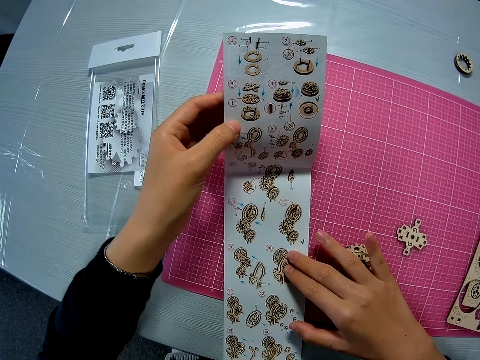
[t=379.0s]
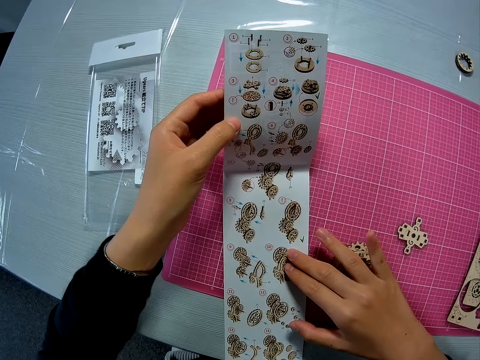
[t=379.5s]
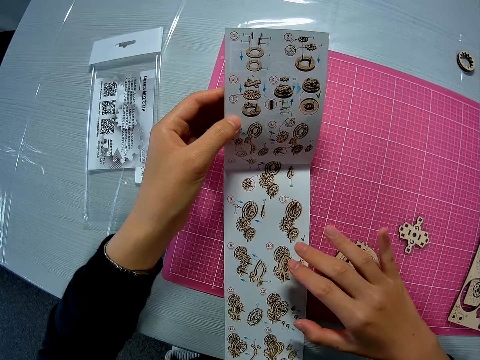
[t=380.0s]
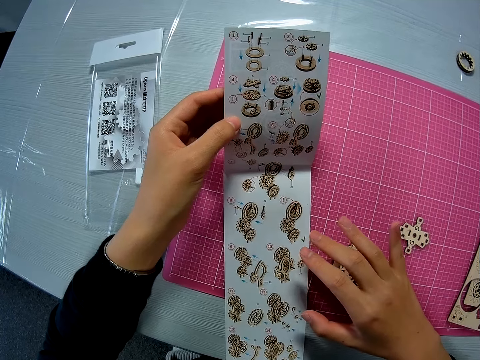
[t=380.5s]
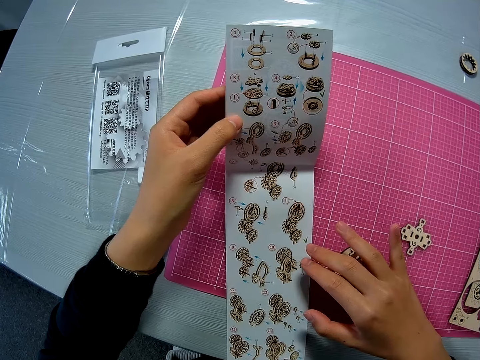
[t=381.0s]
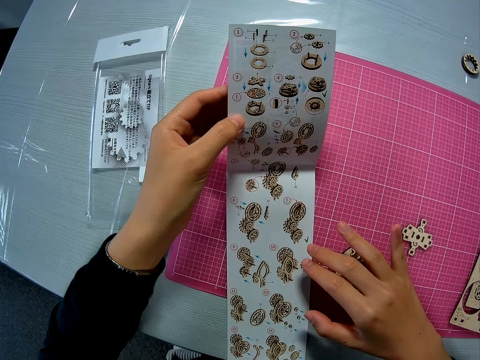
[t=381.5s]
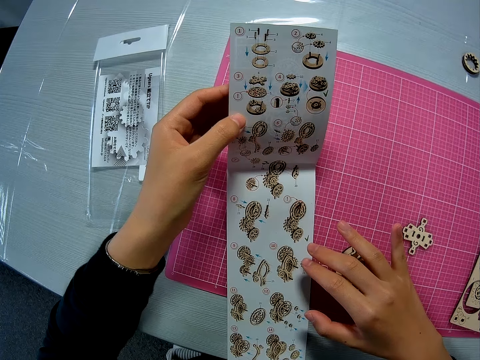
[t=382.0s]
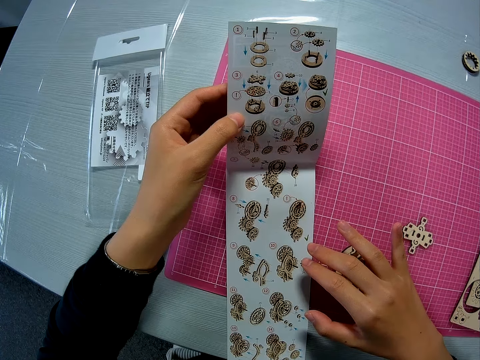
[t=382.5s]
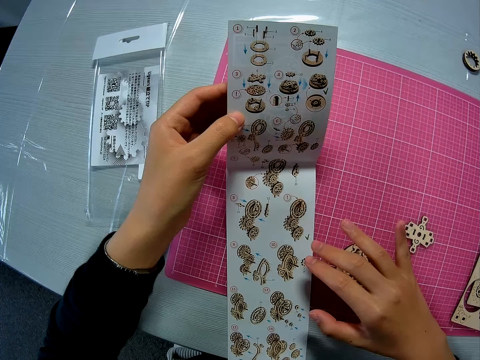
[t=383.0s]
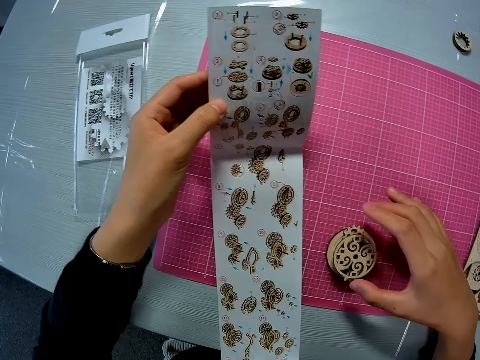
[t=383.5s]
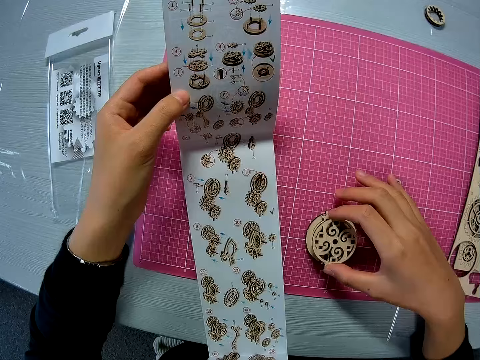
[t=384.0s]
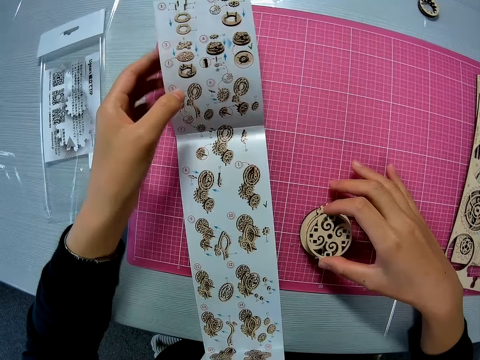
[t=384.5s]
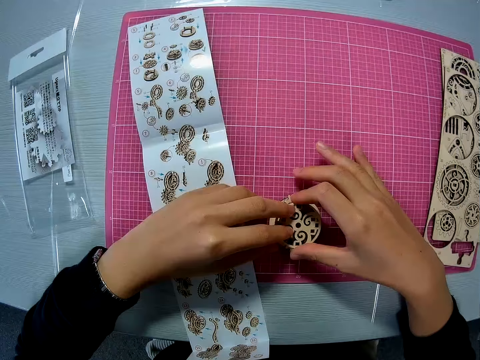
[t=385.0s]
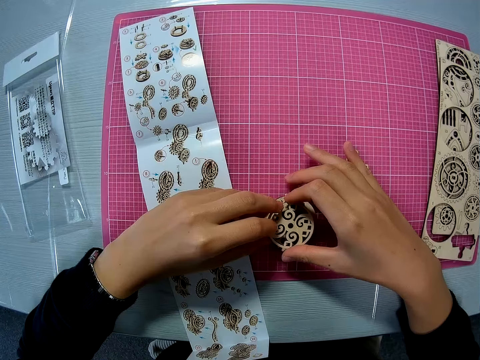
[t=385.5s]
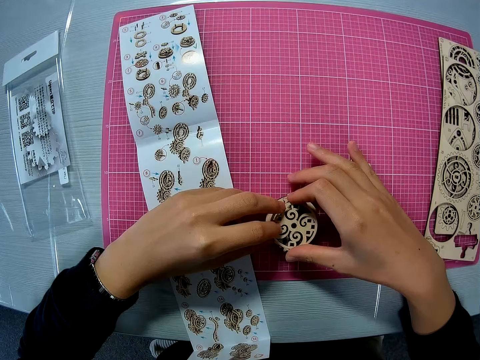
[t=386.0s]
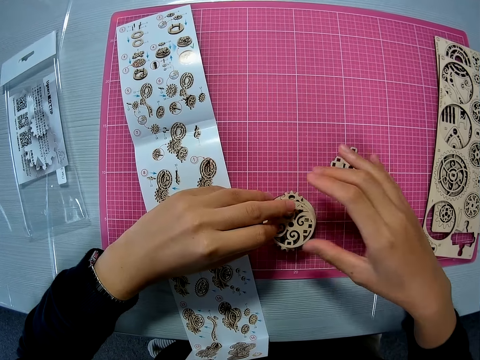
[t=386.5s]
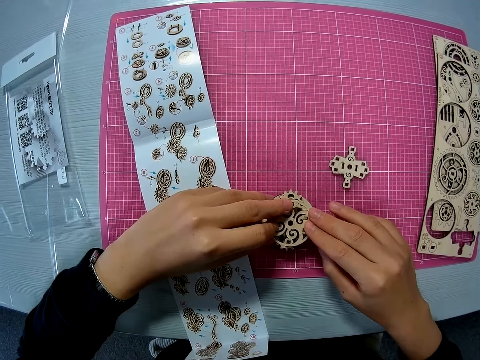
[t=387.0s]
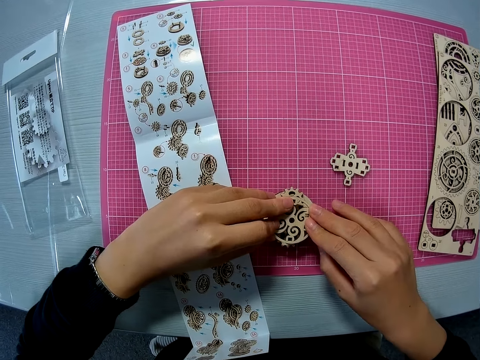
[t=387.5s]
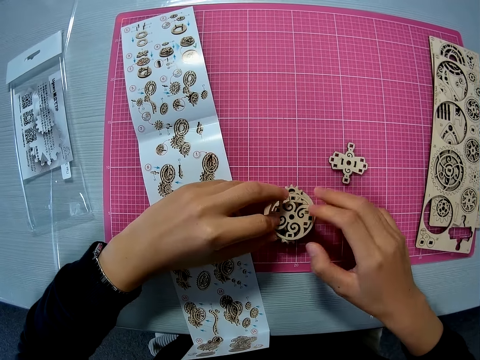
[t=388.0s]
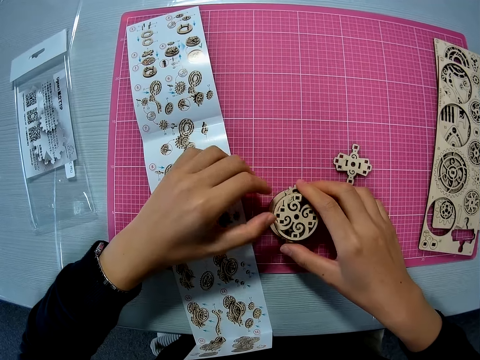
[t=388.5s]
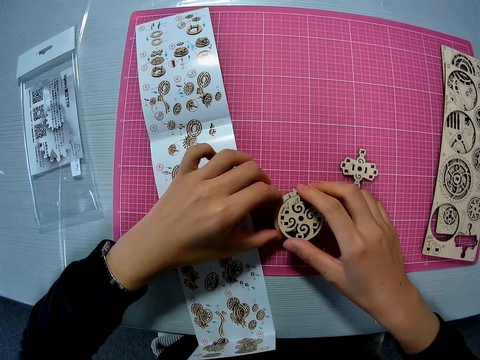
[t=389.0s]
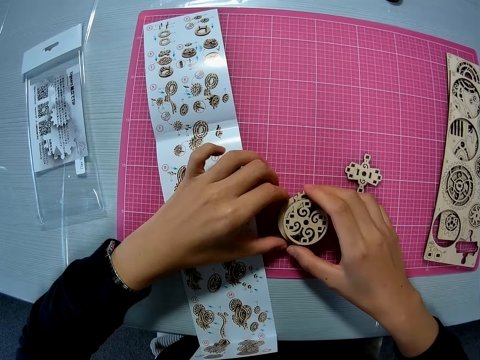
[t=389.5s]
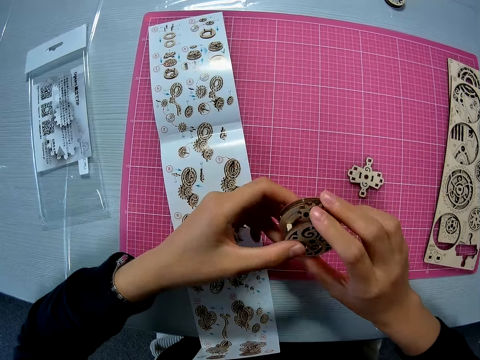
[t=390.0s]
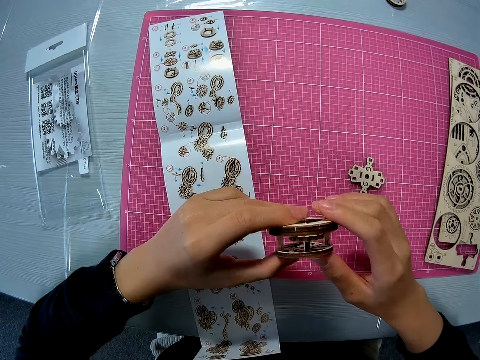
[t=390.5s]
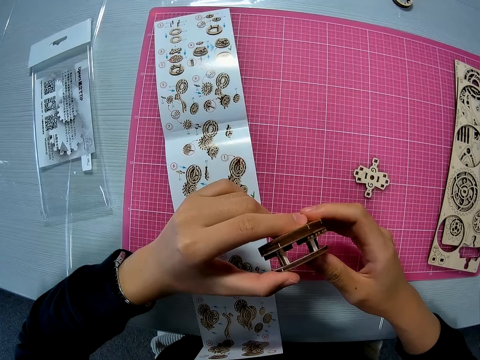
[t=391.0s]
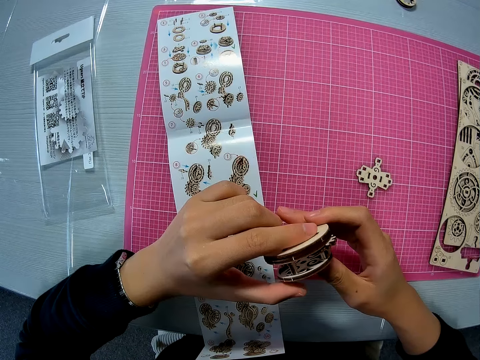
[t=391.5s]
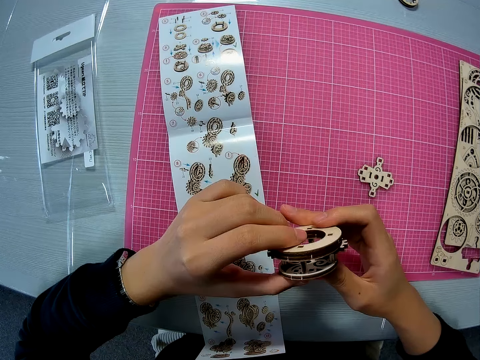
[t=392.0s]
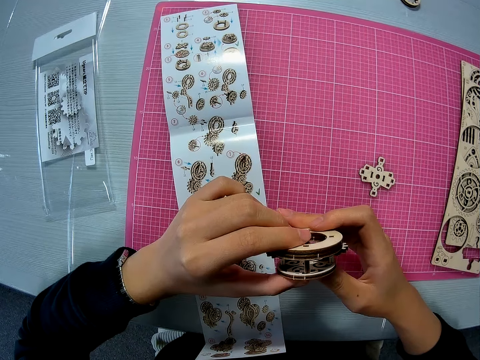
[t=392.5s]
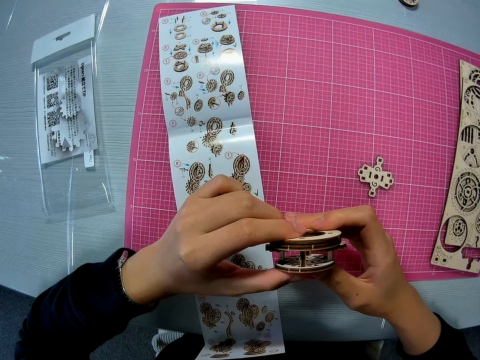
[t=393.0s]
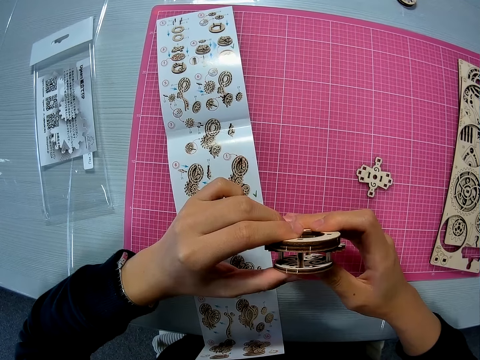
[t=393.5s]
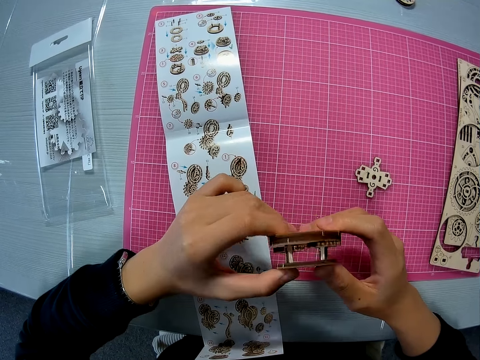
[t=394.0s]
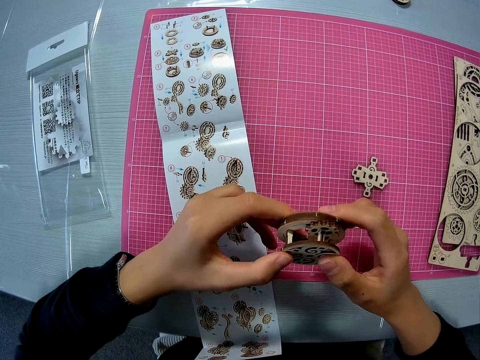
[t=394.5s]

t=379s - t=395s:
The camera wearer looks at the laser craft. They take the laser cut. They adjust the mechanical model with both hands. They drop the instruction manual on the pink sheet. They touch the laser cut. They raise the mechanical model. They examine the mechanical model with both hands.

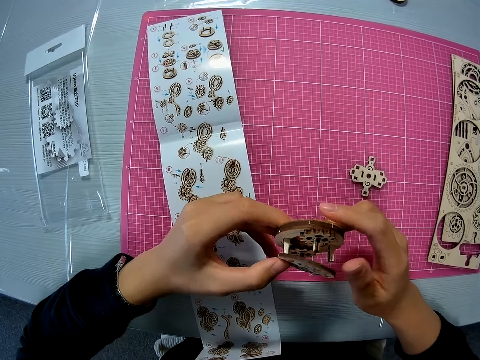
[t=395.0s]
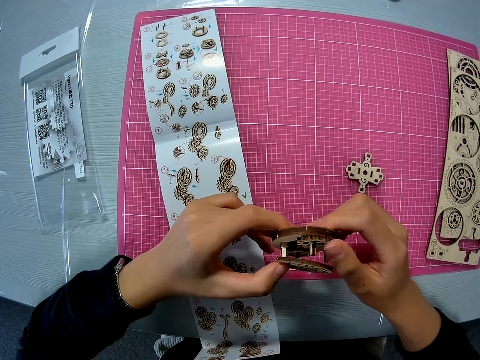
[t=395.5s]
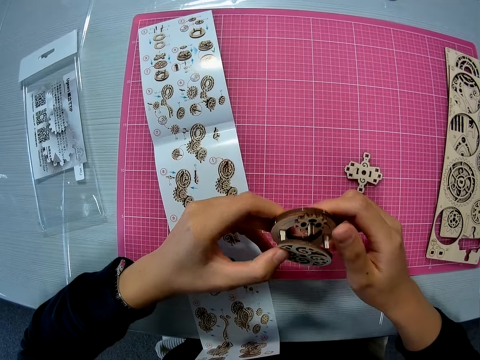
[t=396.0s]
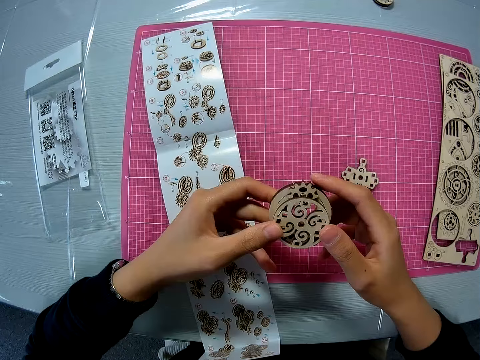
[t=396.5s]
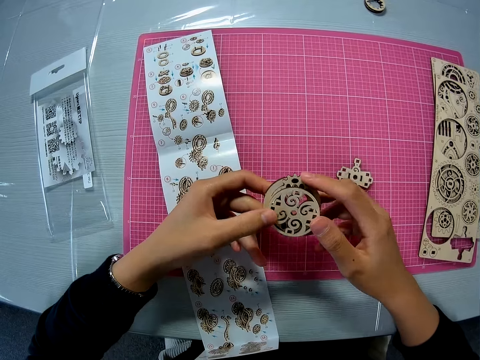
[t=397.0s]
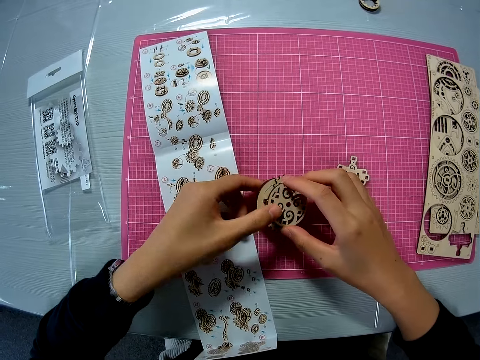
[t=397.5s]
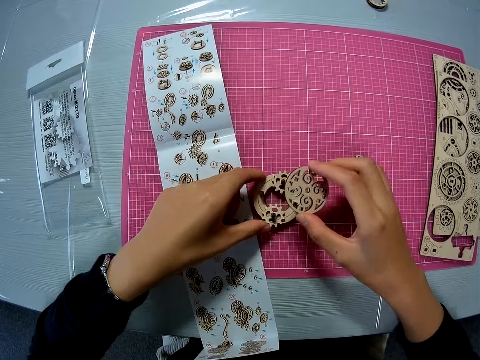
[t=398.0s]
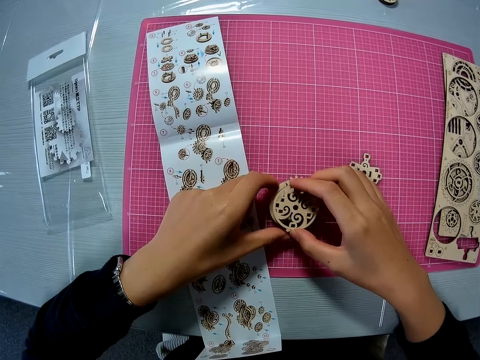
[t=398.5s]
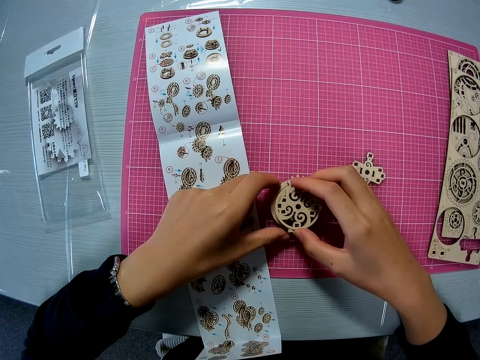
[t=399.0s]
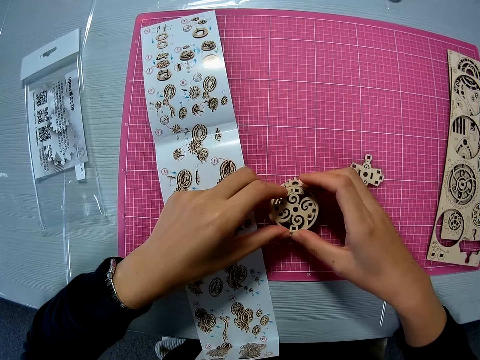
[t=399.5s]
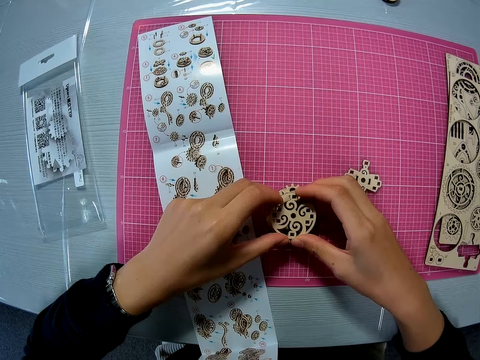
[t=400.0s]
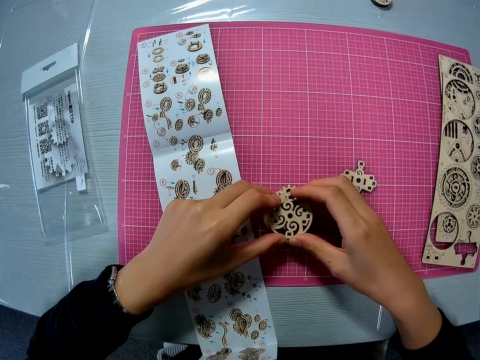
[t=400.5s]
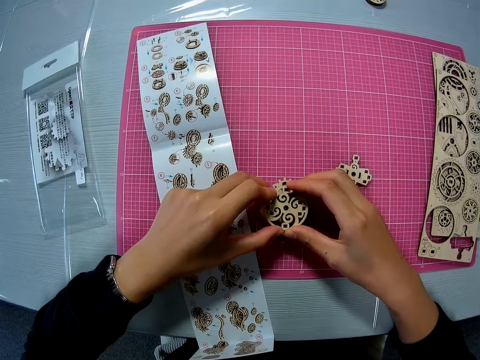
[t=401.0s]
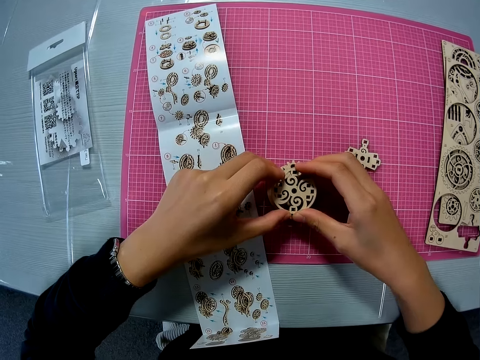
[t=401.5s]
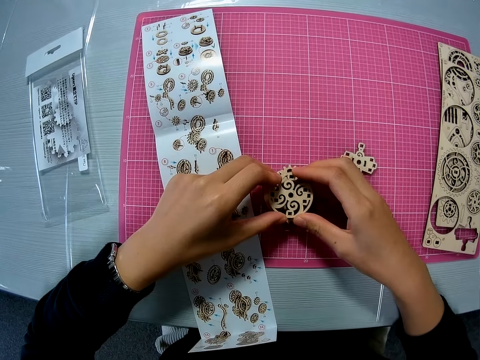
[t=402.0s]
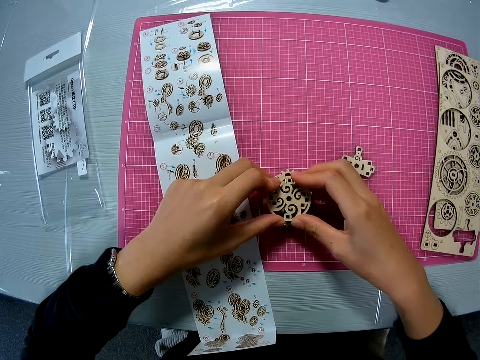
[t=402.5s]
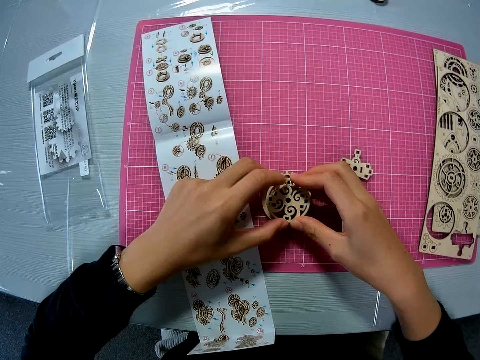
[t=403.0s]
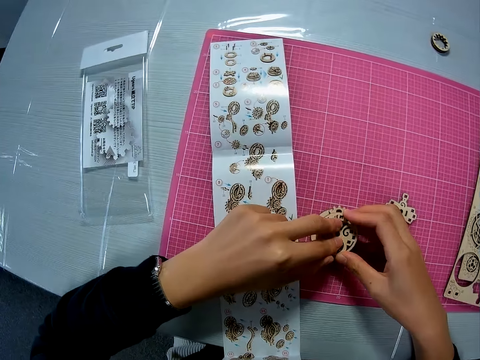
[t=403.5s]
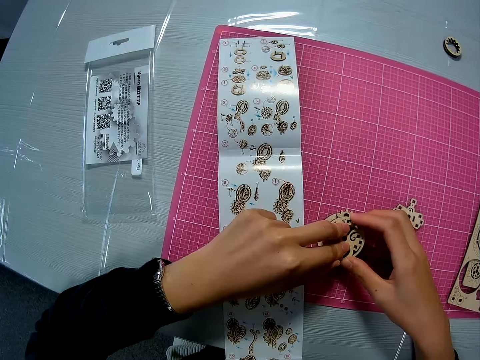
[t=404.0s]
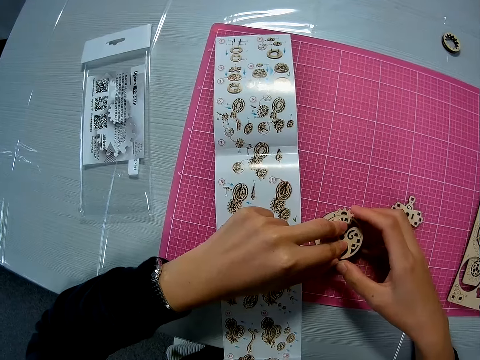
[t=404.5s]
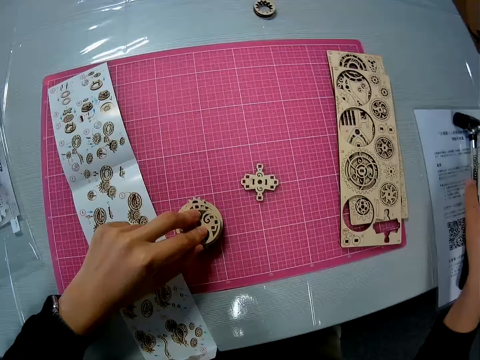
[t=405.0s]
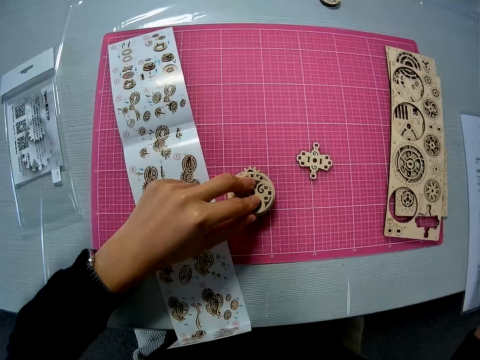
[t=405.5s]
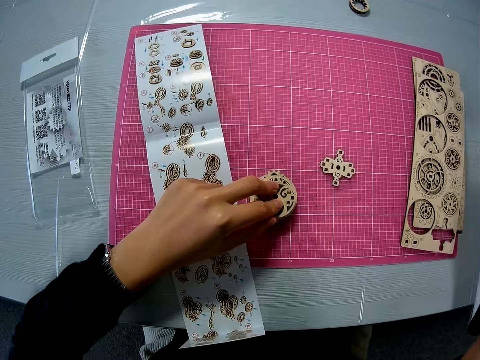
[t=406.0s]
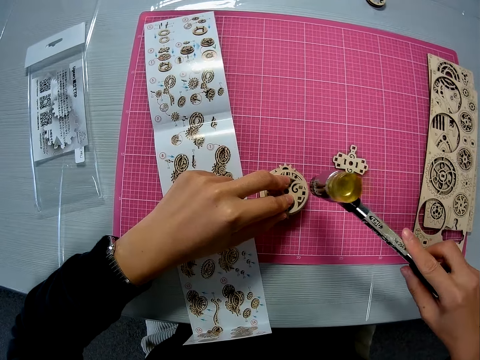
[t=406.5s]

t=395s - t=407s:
The camera wearer drops the mechanical model or laser cut on the pink sheet. They adjust the mechanical model with both hands. They hold the laser cut. They pick up a hammer from the table.
